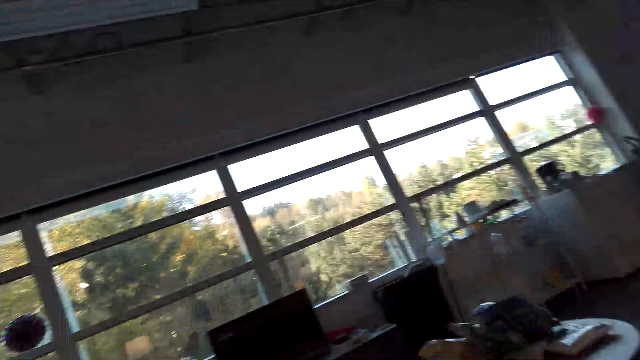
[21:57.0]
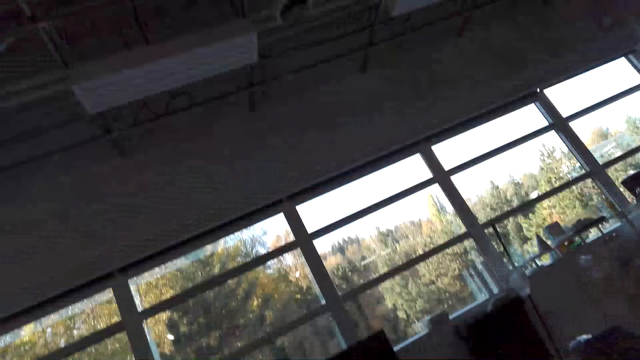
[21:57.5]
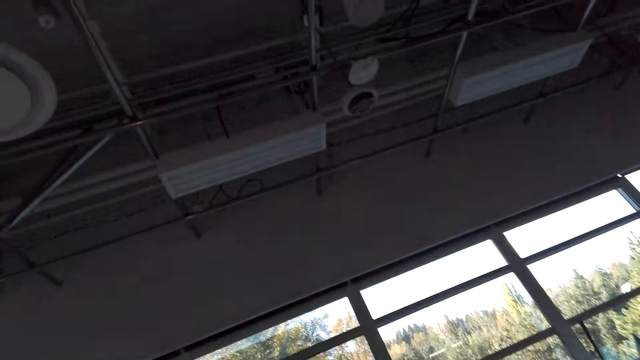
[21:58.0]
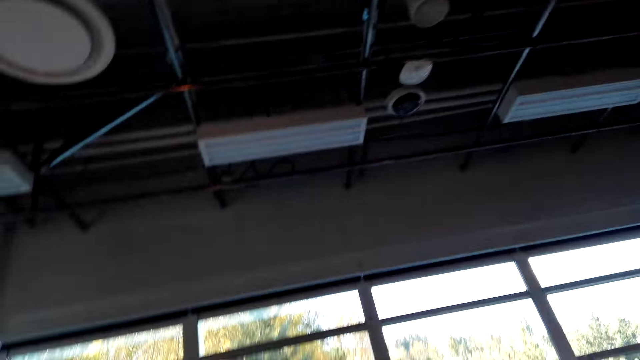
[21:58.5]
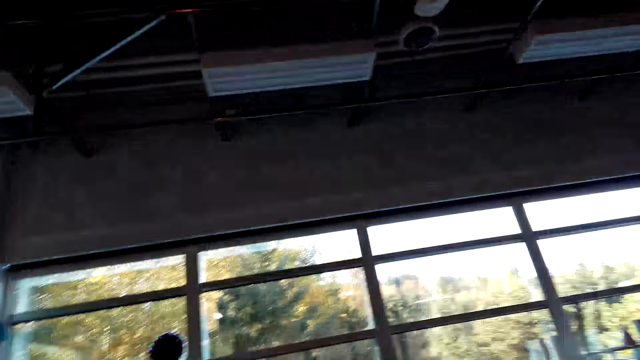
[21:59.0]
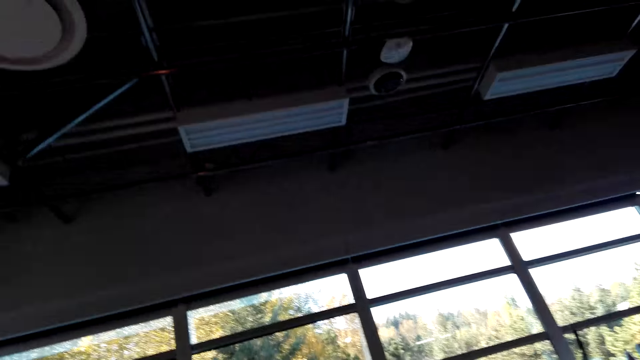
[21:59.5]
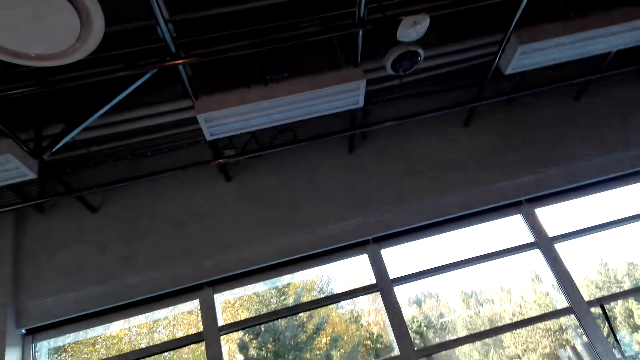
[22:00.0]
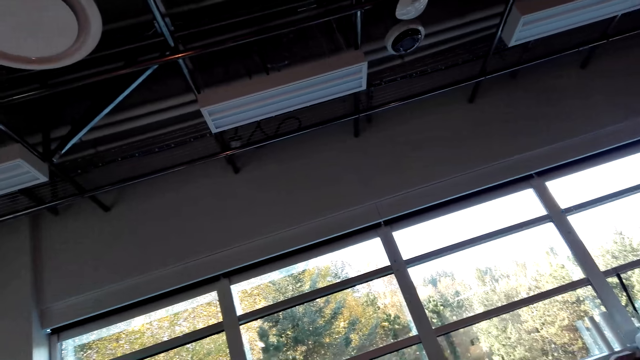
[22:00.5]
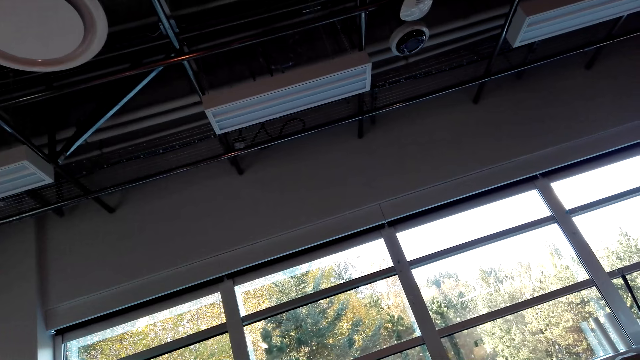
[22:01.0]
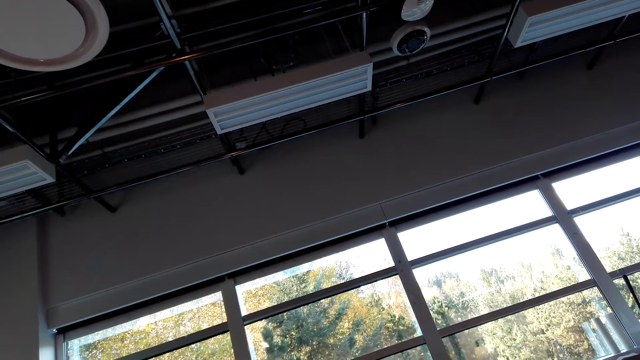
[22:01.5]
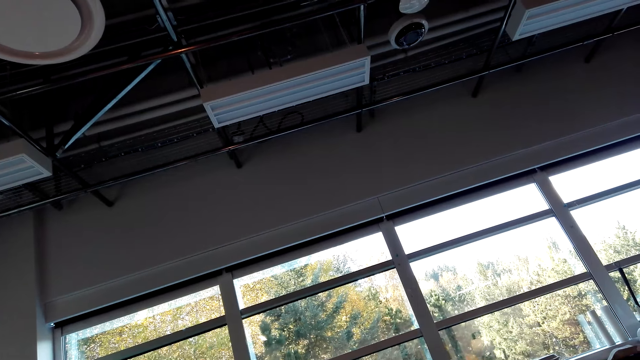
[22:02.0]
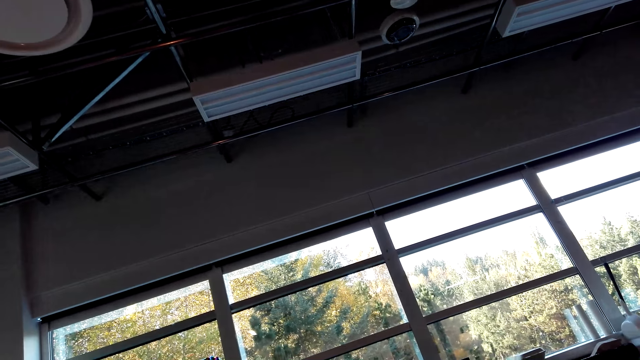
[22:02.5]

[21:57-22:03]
The camera wearer converses with a man.

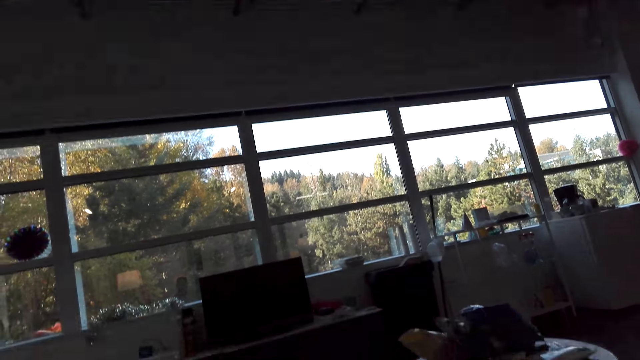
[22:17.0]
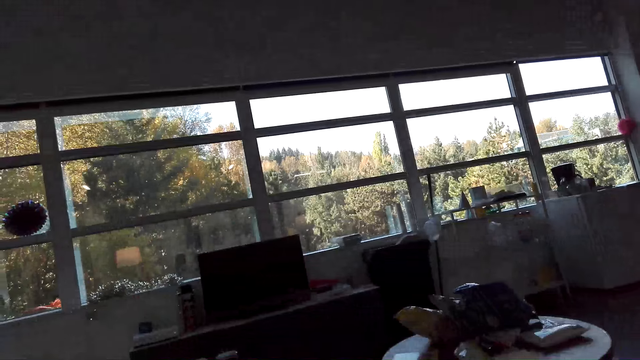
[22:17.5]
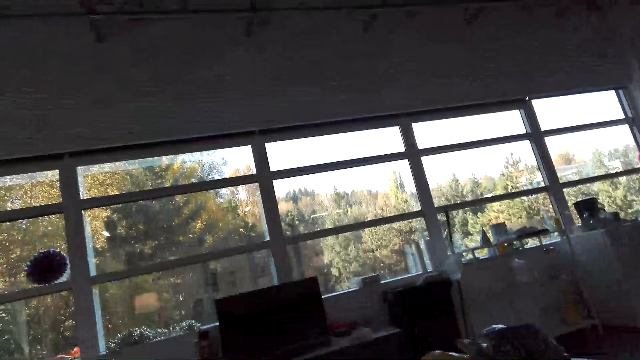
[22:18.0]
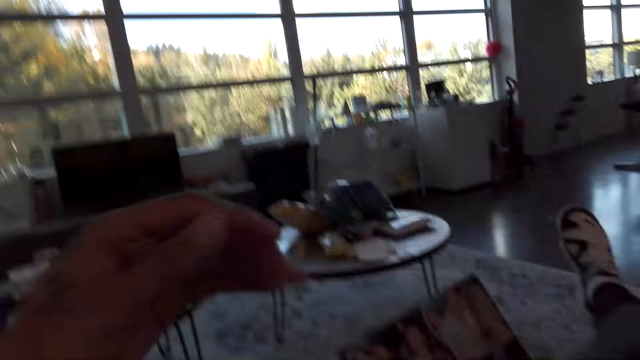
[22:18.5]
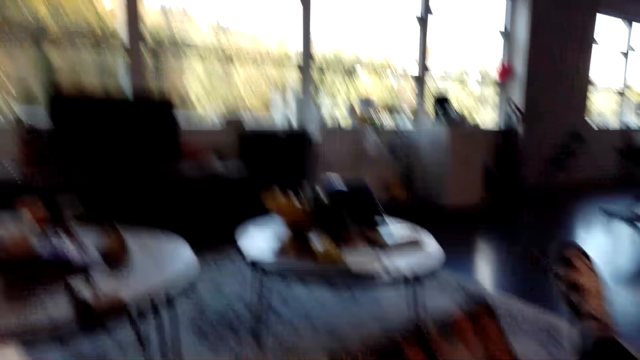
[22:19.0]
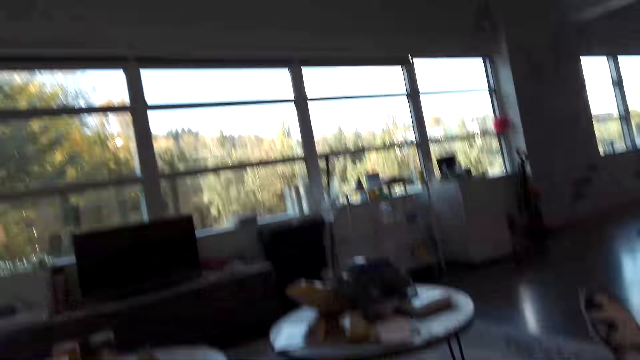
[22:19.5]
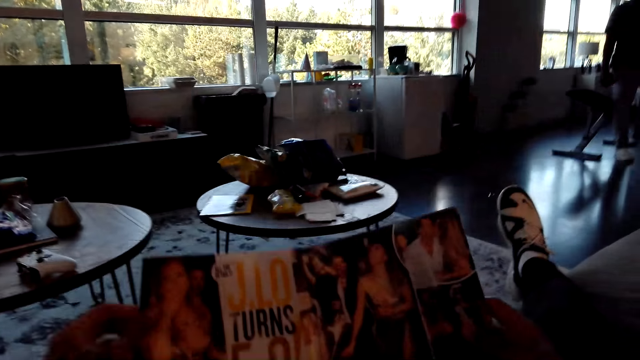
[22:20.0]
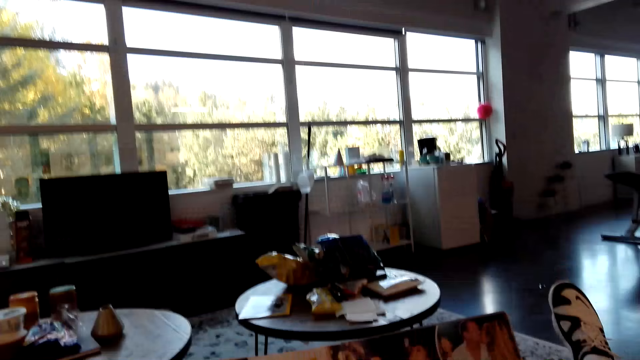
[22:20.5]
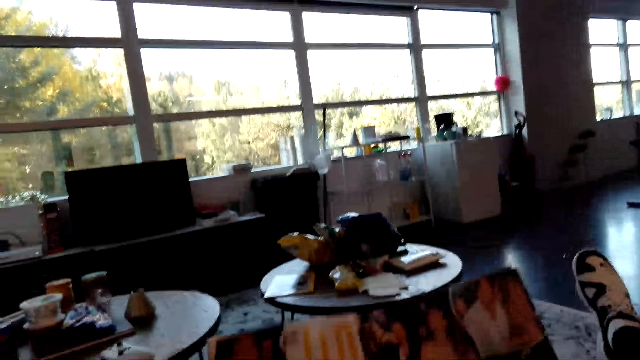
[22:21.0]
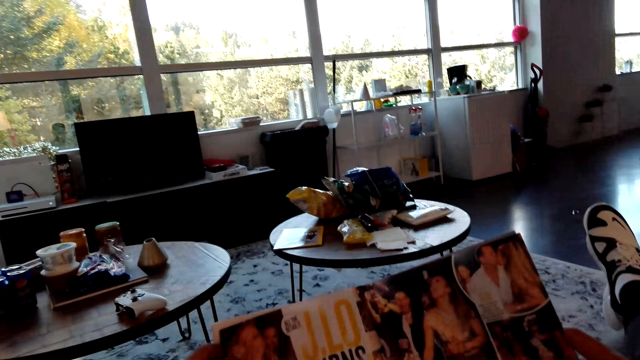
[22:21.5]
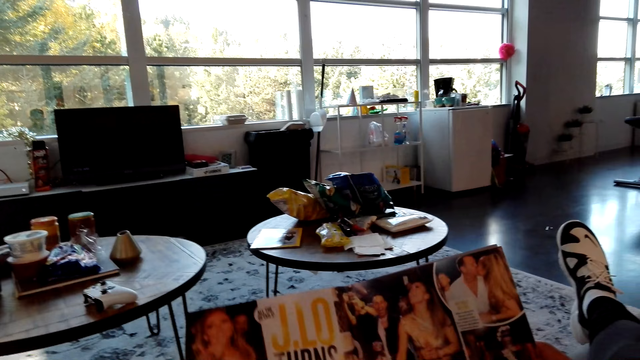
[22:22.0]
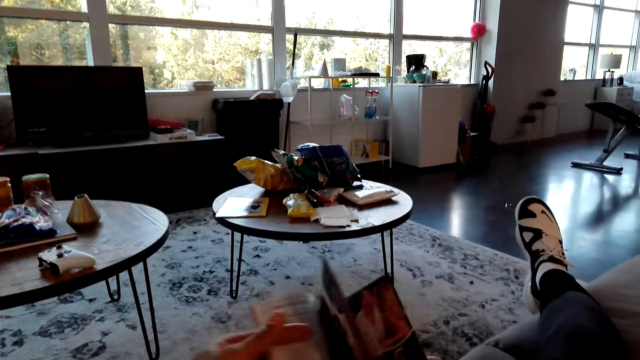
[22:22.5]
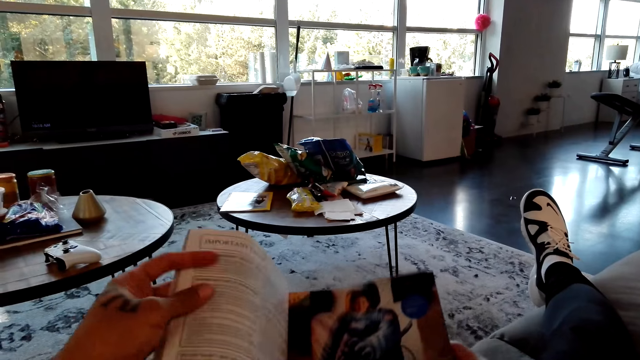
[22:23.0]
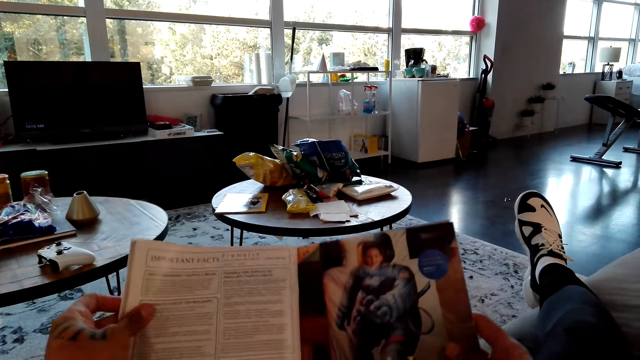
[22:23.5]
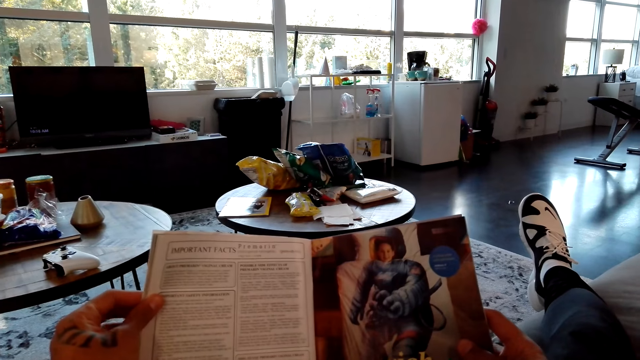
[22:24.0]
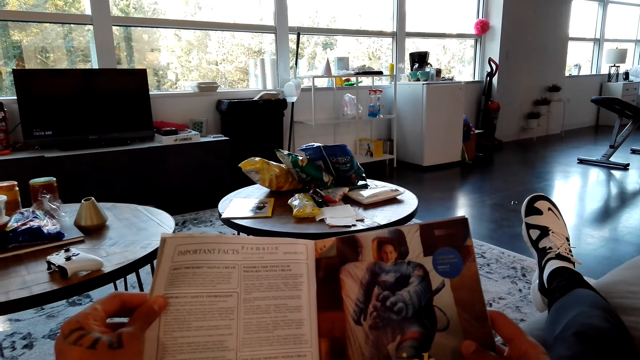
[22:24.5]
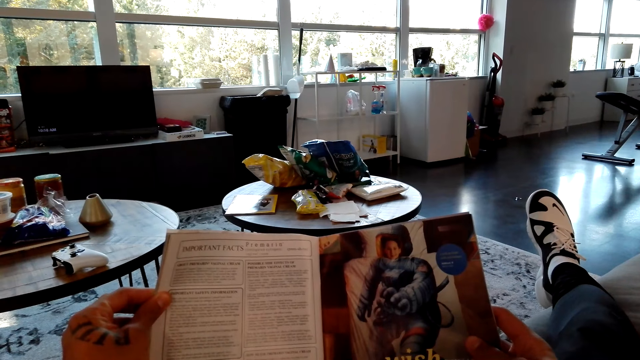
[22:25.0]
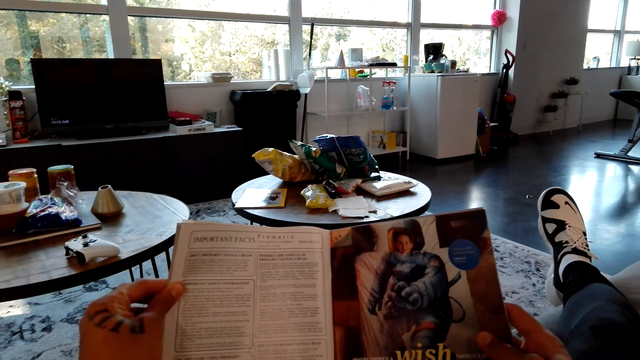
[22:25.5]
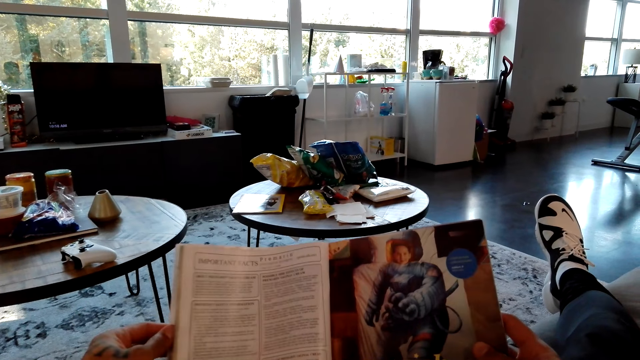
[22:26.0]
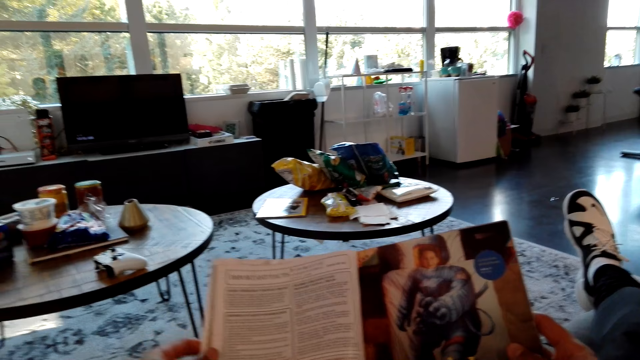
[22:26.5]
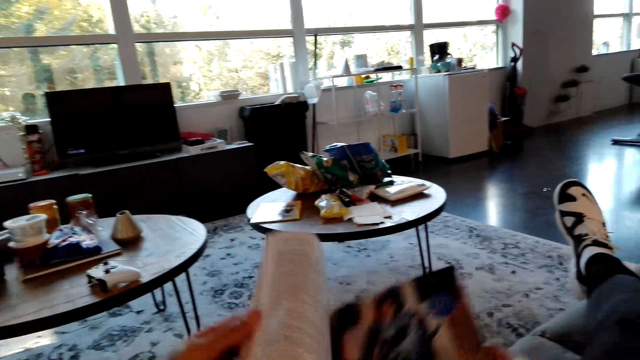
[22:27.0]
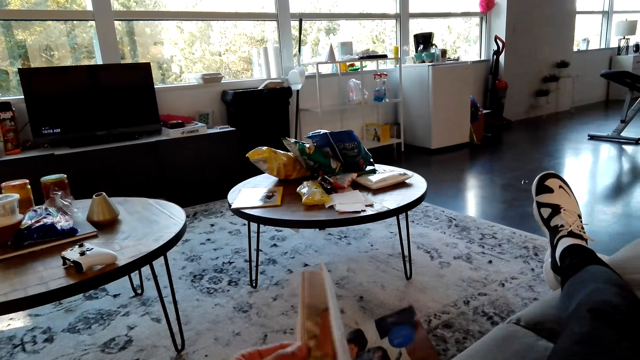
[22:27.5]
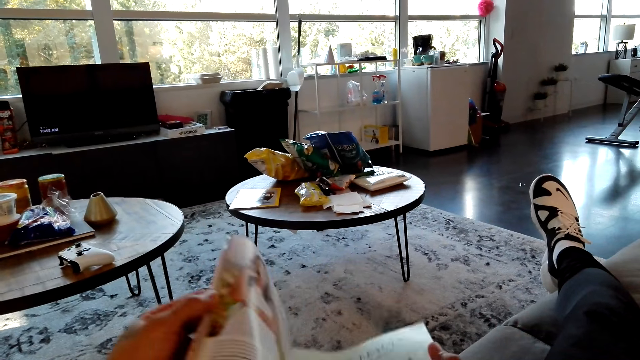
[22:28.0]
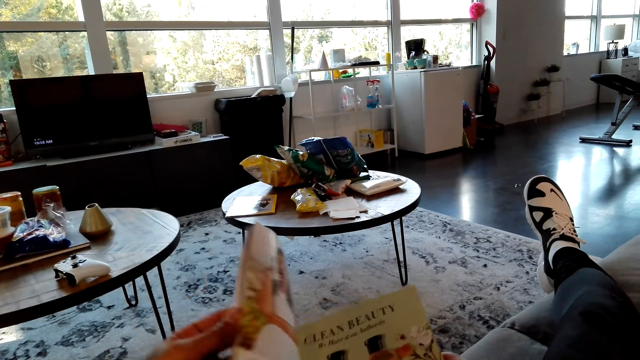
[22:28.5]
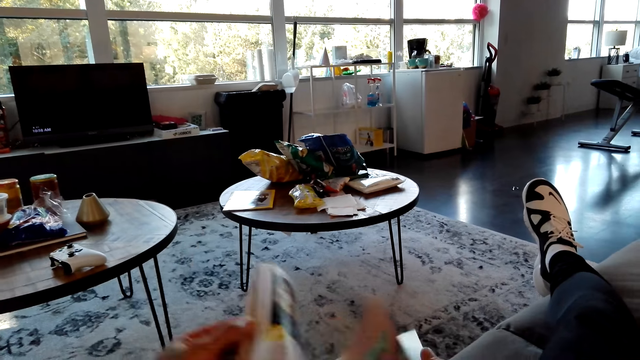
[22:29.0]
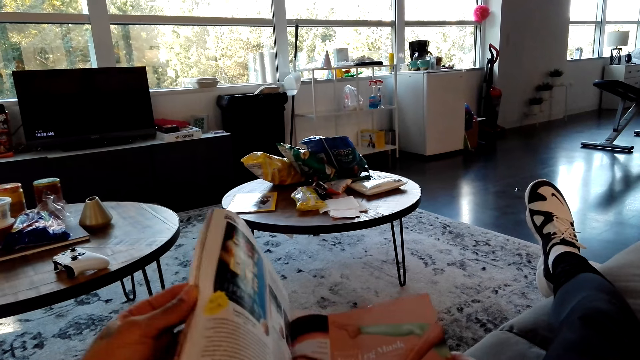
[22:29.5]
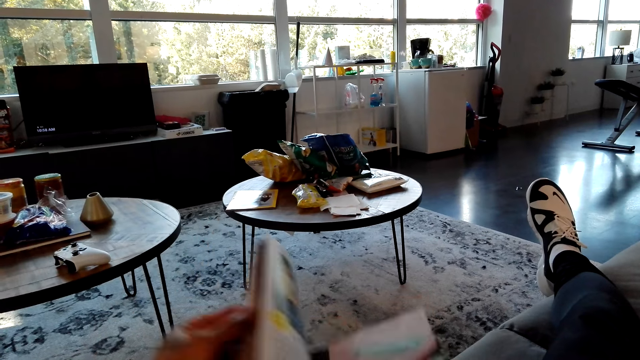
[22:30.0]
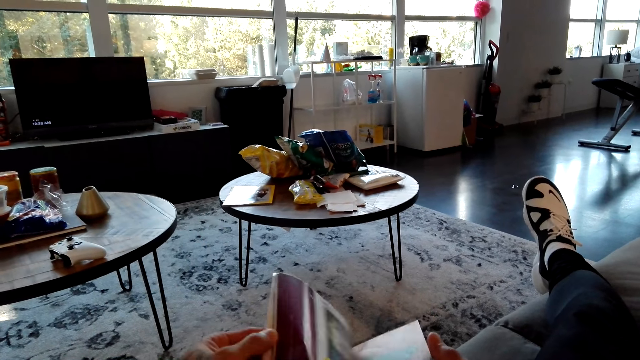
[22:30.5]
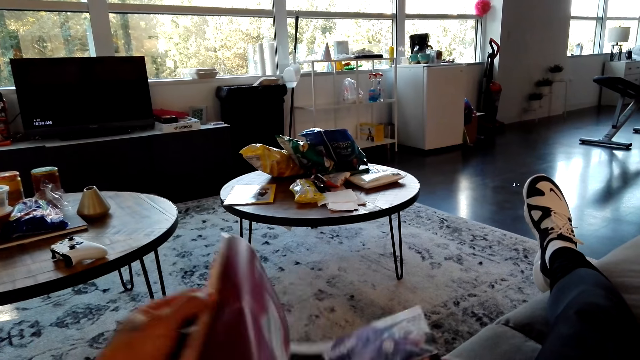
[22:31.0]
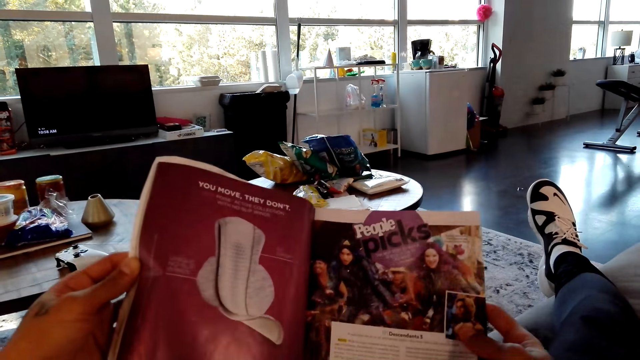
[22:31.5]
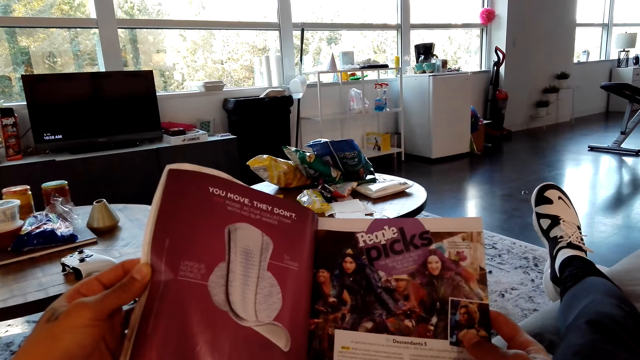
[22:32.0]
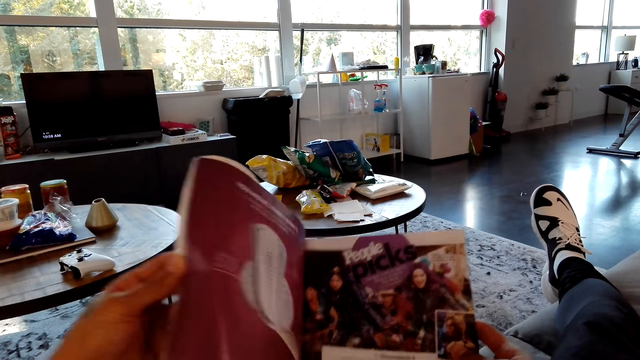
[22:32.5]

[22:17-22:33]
The camera wearer looks on the magazine. They look around. They read the magazine. They turn the page on the magazine. They look on the magazine. They turn the page on the magazine. They look on the magazine. They turn the page on the magazine. They look on the magazine. They turn the page on the magazine. They look on the magazine.
